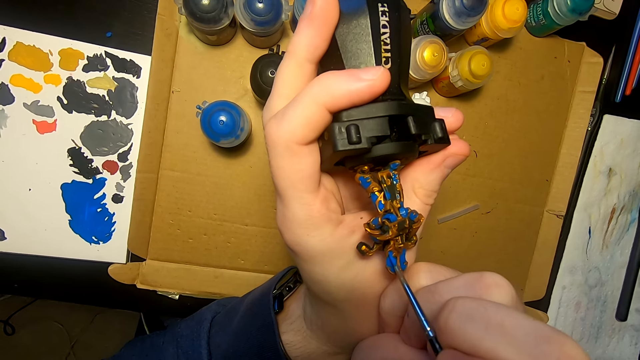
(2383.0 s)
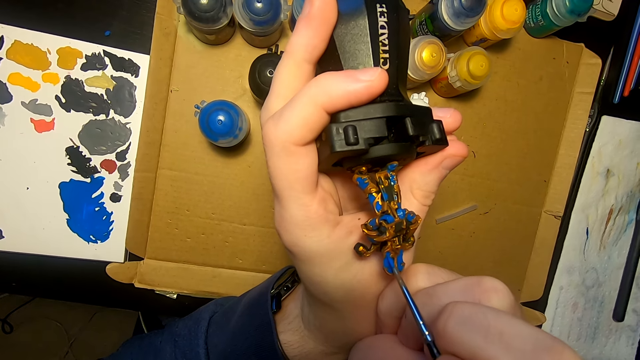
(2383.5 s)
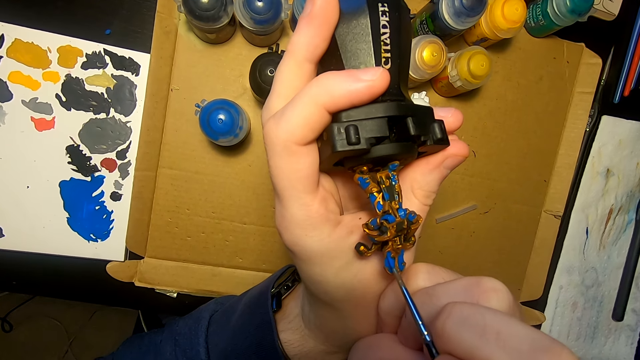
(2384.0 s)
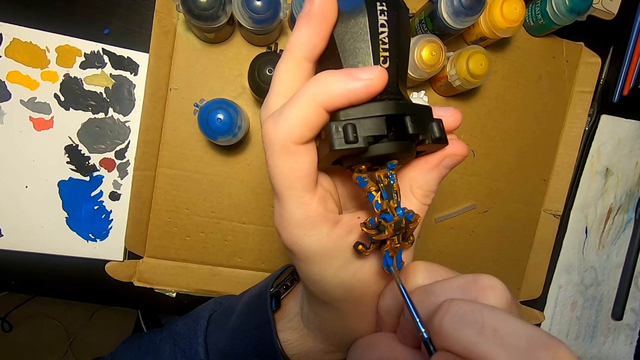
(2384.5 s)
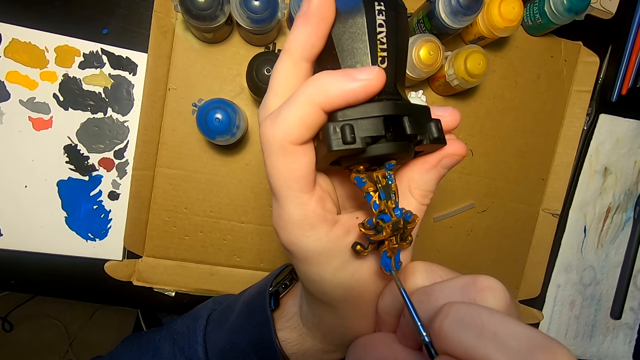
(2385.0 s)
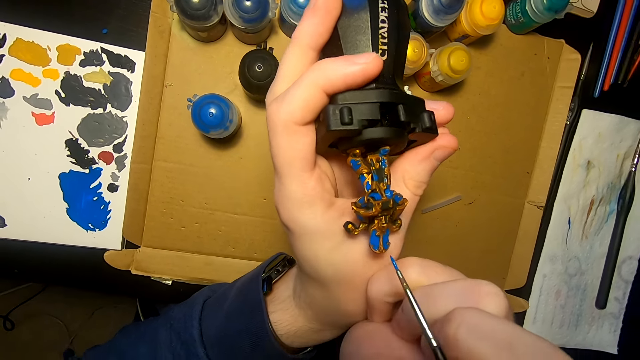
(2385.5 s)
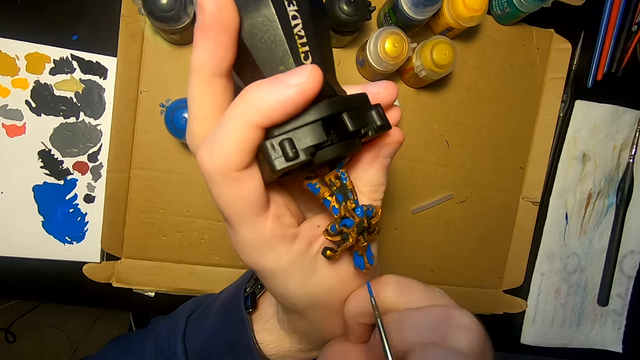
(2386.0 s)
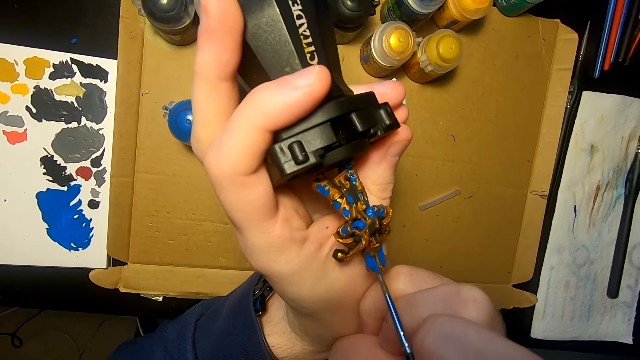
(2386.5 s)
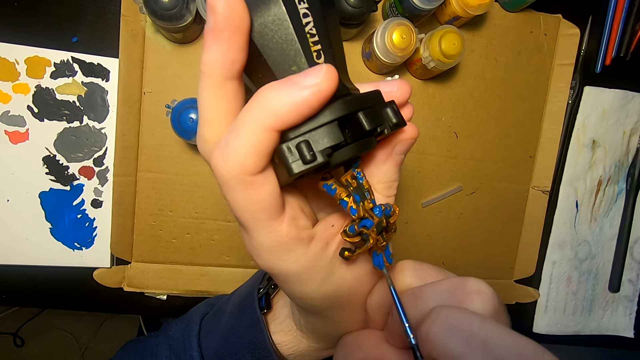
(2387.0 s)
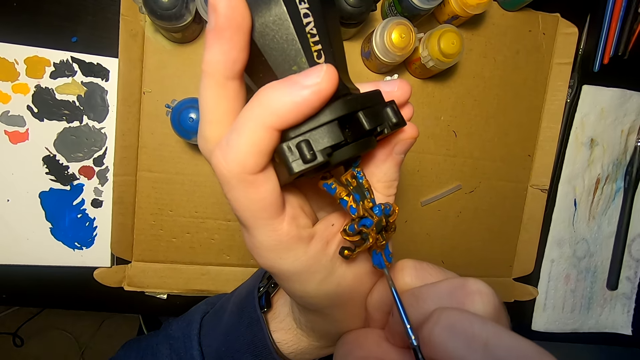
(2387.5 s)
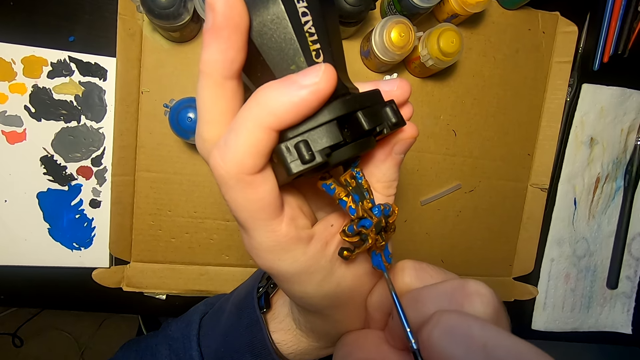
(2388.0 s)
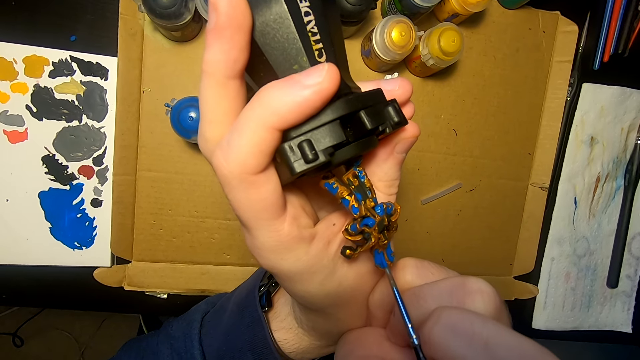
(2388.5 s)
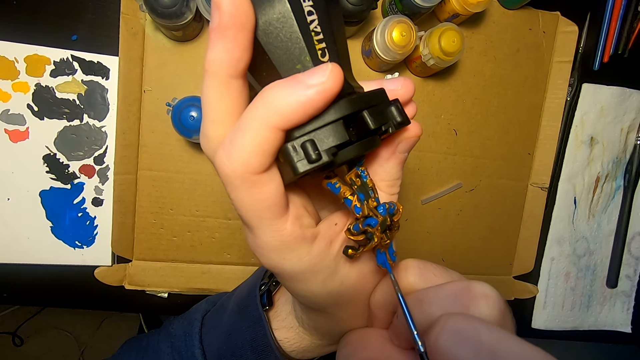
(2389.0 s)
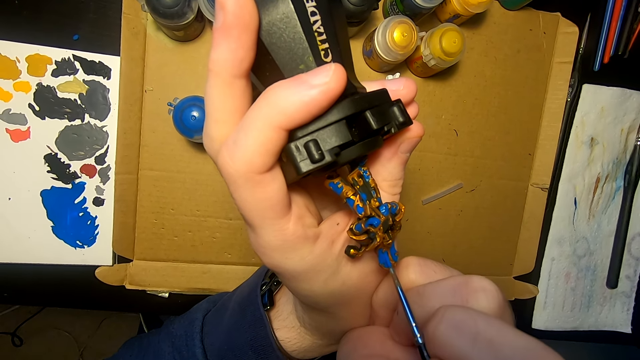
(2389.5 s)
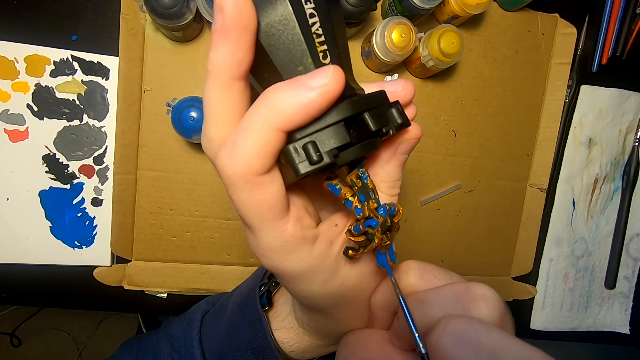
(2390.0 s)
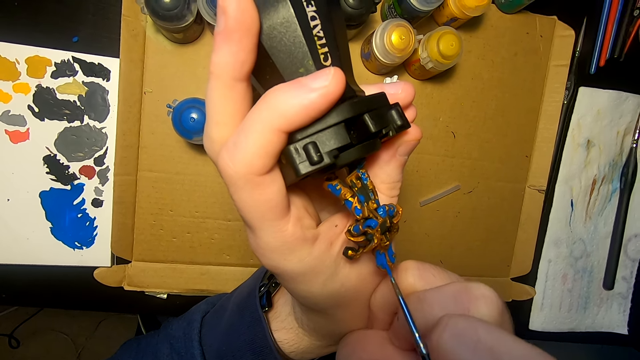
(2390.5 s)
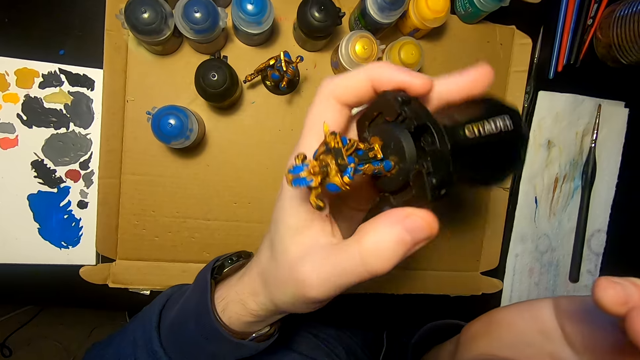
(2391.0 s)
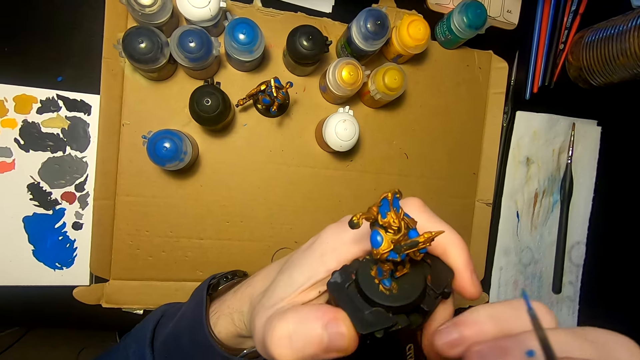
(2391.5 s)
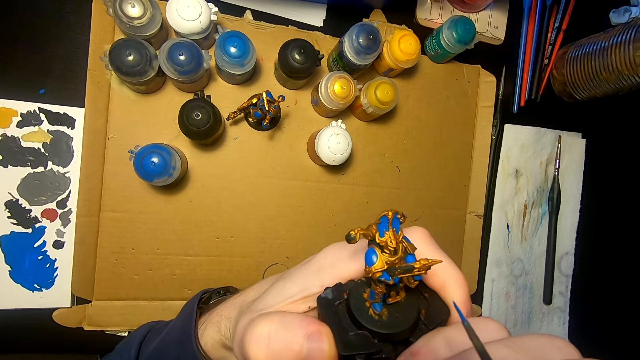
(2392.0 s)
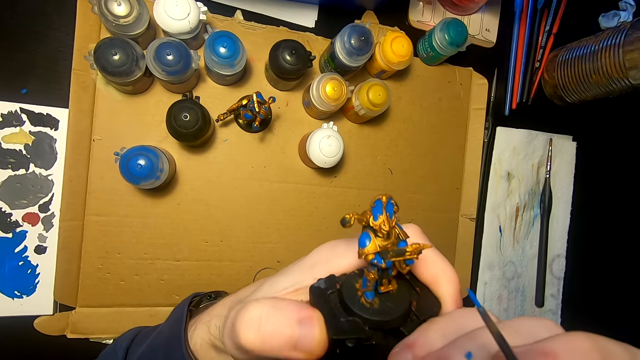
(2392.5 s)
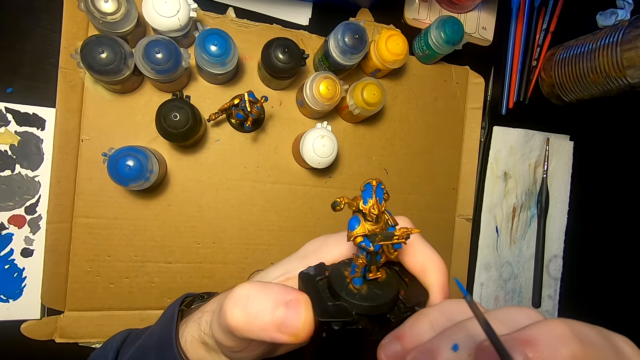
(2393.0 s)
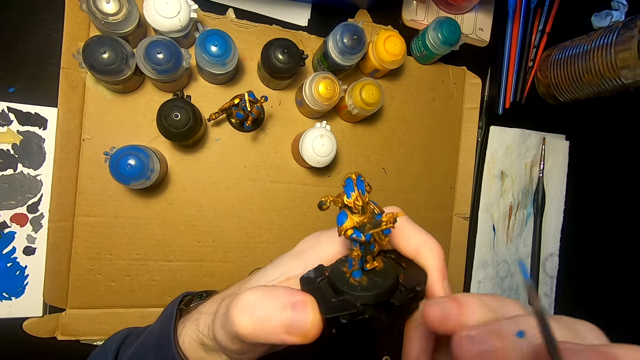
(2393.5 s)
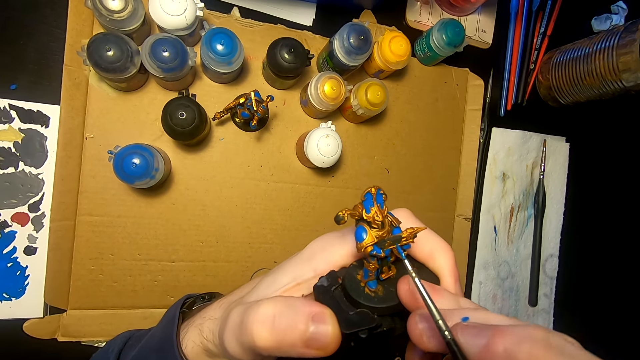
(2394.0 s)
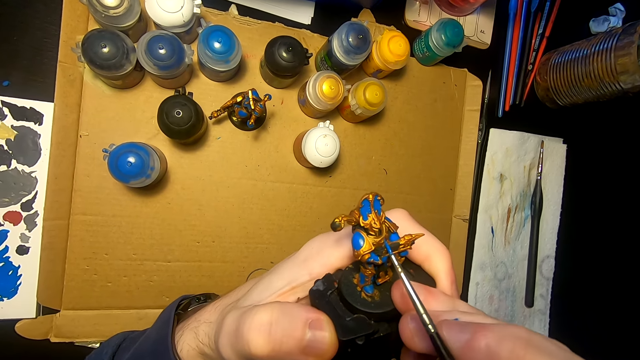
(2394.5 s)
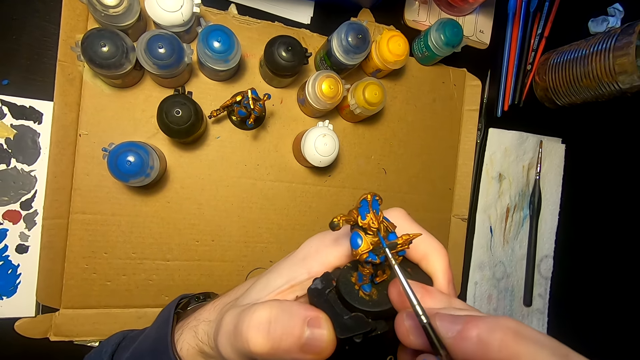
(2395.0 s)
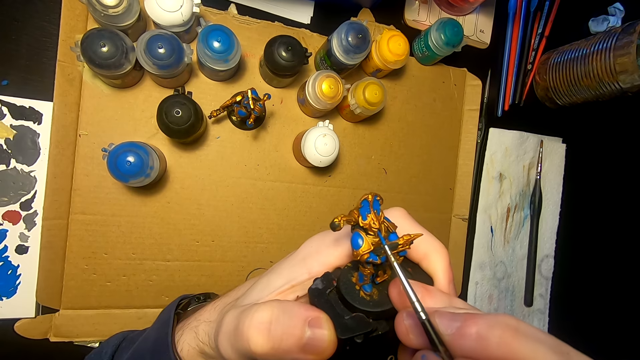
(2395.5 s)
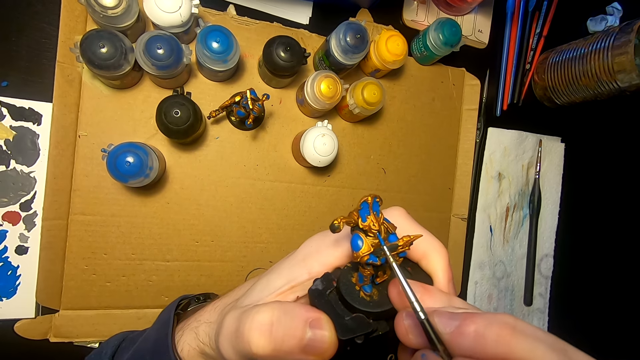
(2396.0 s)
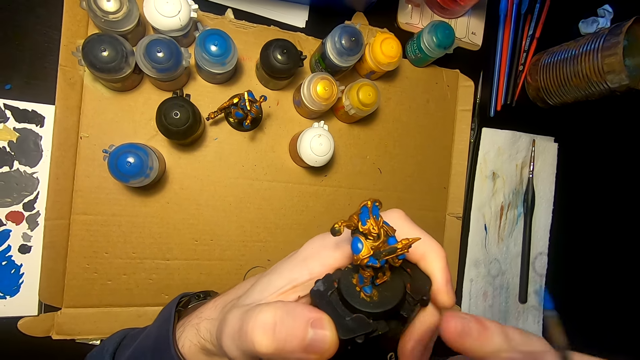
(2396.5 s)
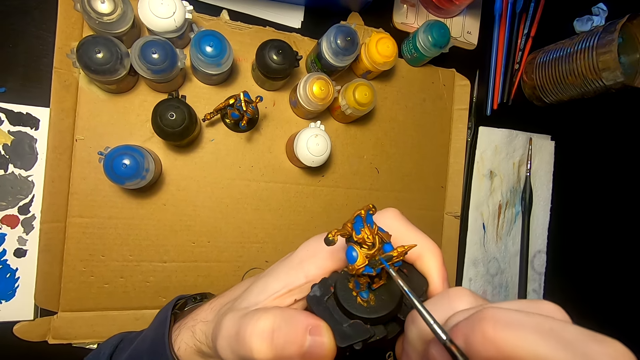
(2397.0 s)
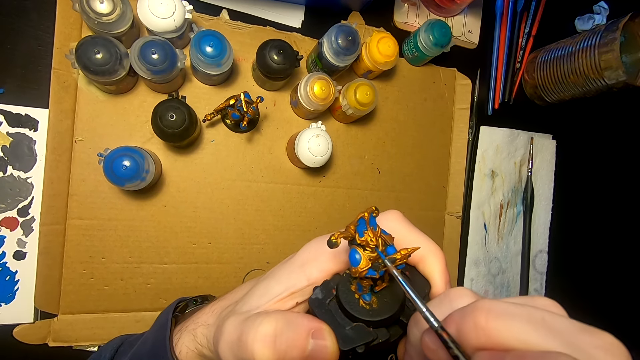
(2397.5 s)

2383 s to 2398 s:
The camera wearer paints a figurine with a paintbrush. They paint the figurine again. They move both hands, lift both hands, and move both hands. They lift the sculpture. They look at the sculpture. They paint the sculpture with a pen brush.

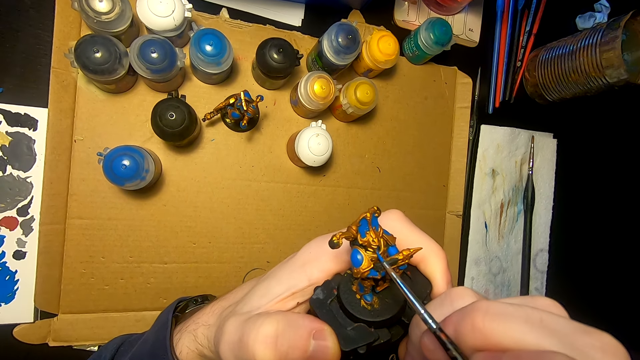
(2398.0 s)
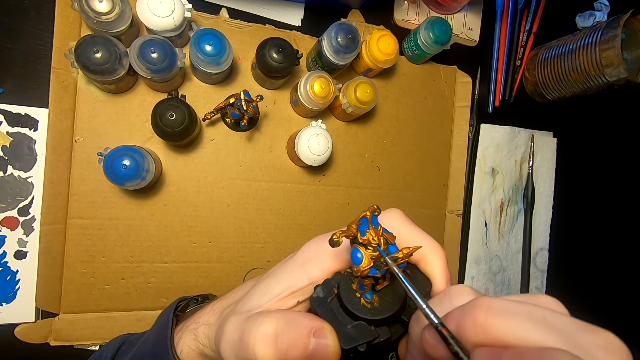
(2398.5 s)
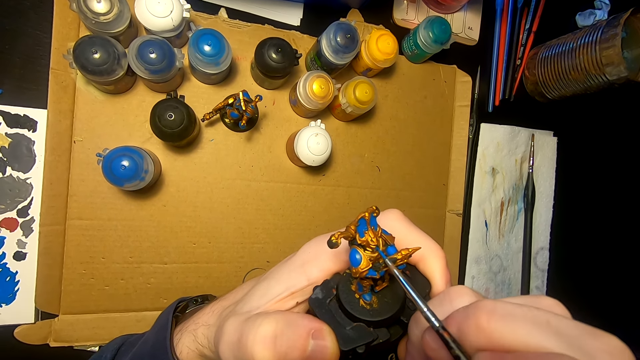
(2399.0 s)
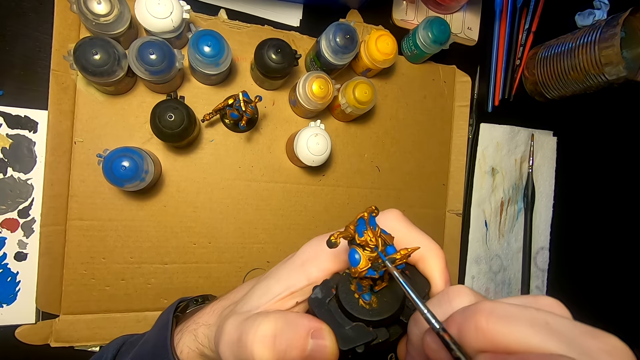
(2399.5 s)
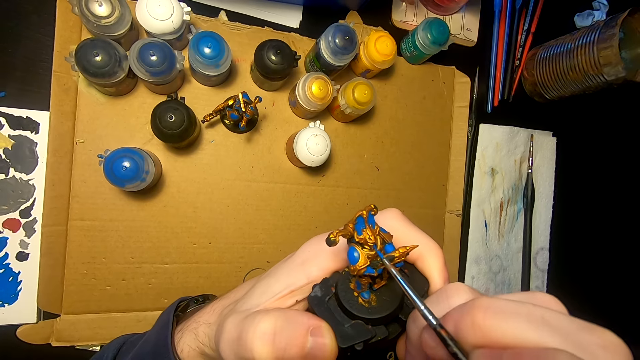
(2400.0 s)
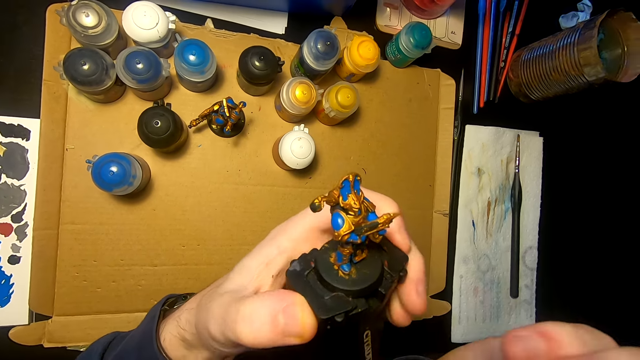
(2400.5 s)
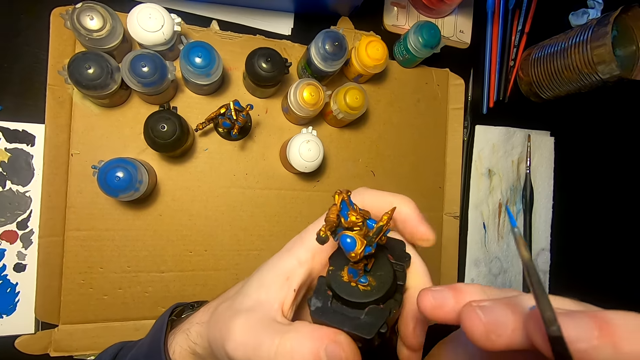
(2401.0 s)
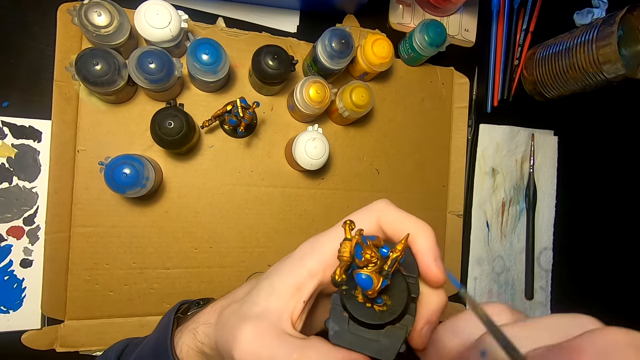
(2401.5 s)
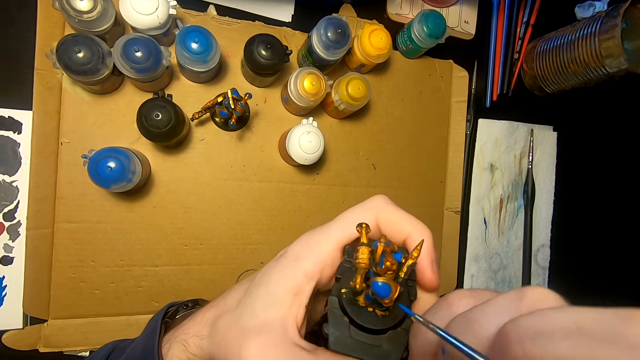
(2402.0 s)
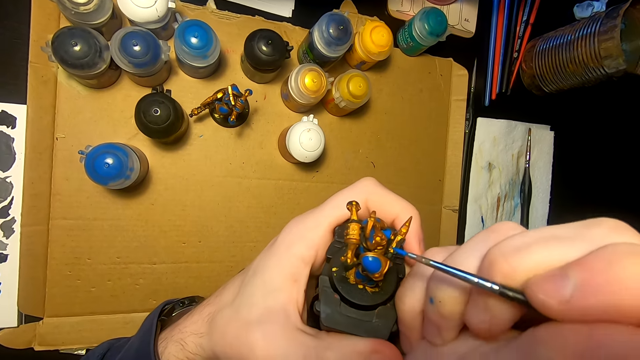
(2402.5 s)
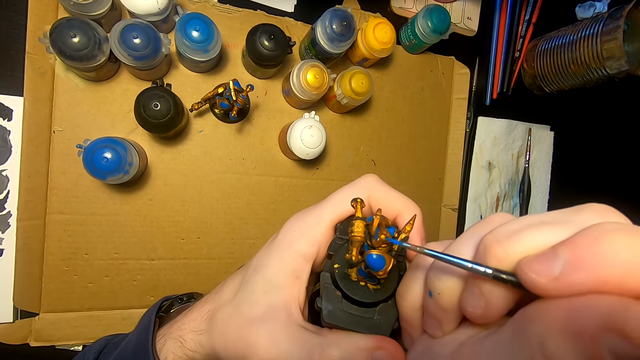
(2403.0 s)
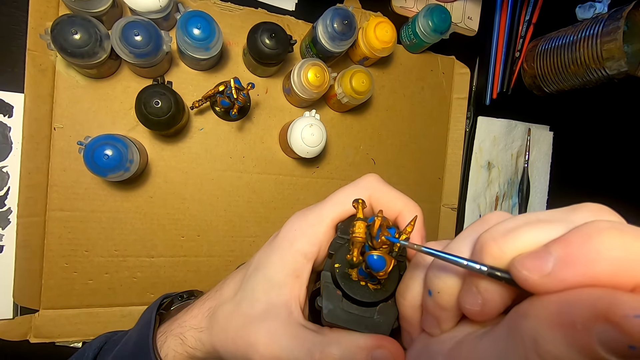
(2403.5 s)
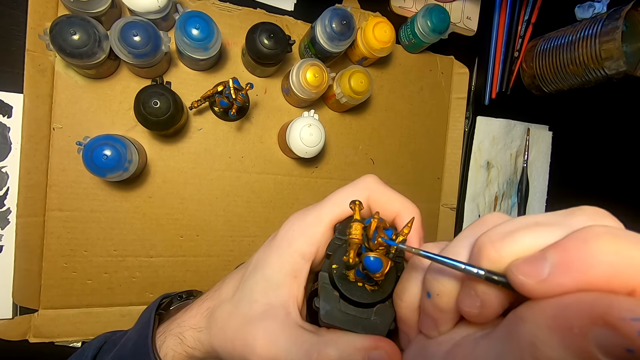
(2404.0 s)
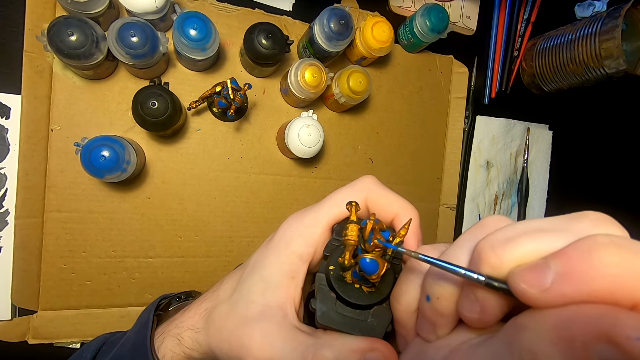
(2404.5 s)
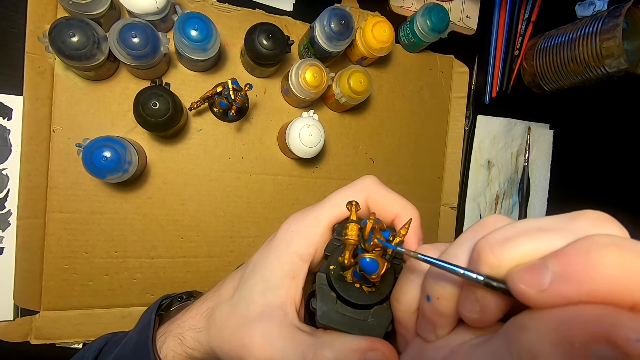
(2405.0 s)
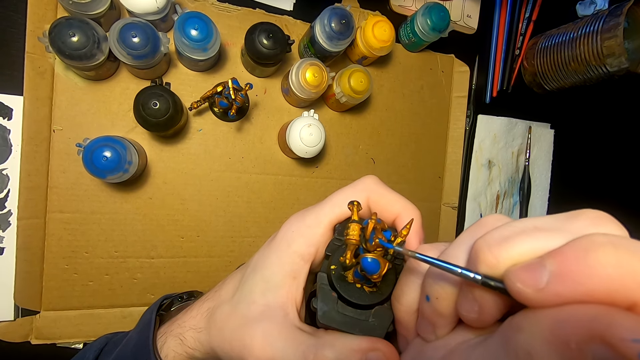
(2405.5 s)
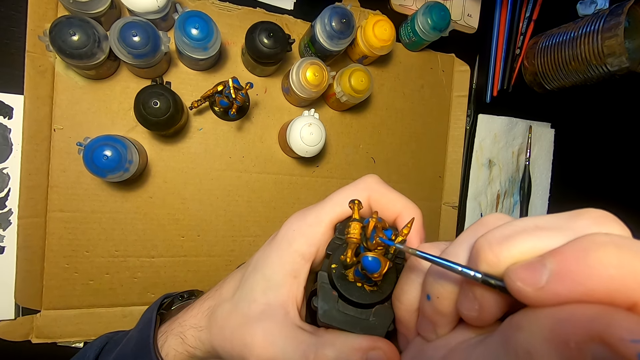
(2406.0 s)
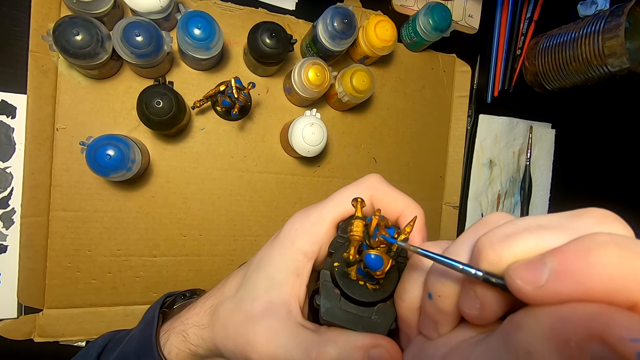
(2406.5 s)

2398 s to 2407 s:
The camera wearer moves both hands and moves the right hand. They paint the sculpture with a pen brush.
